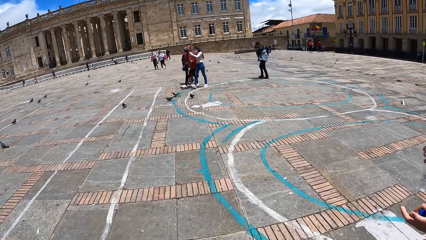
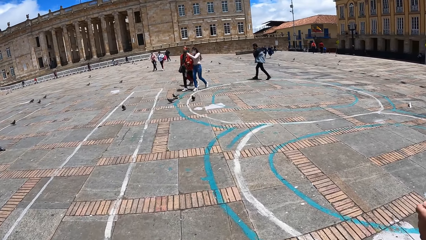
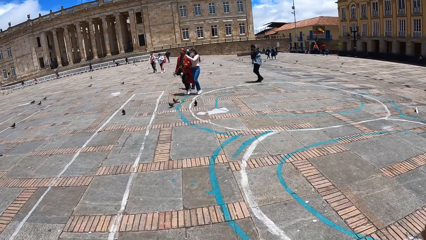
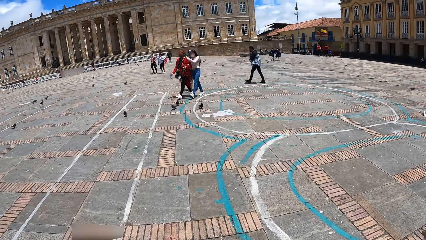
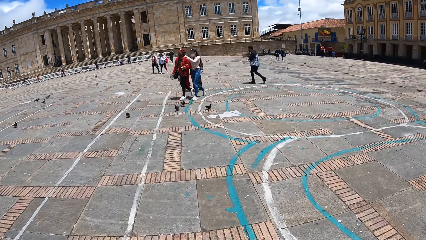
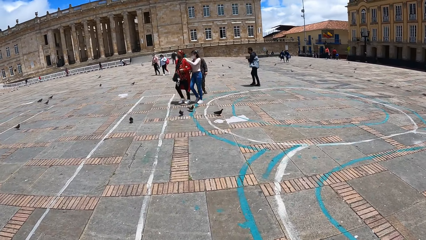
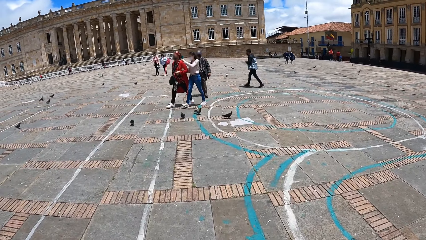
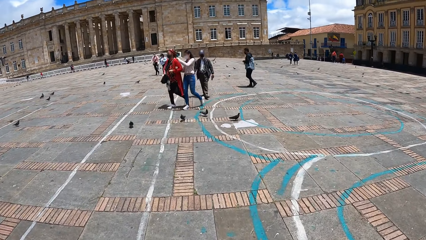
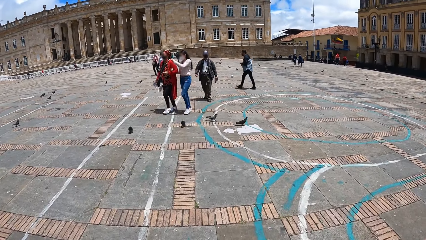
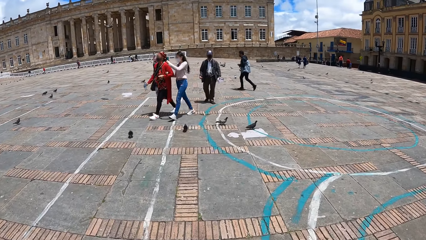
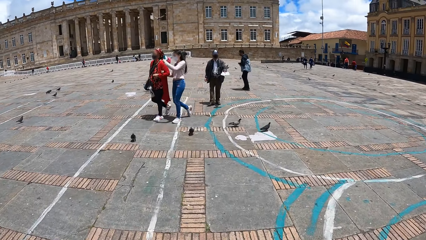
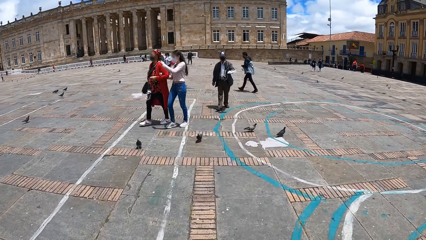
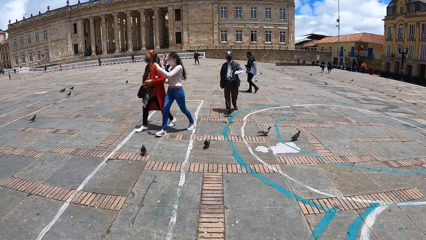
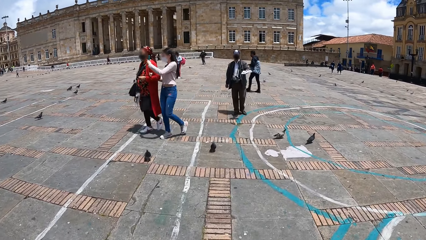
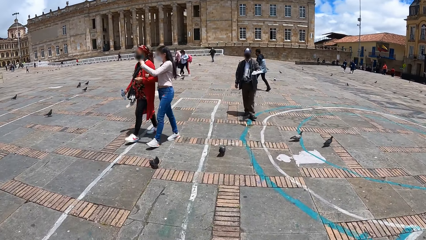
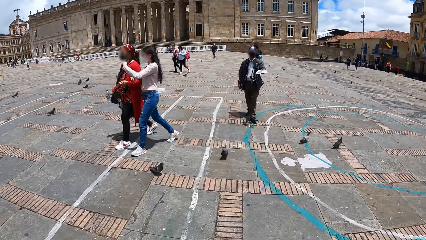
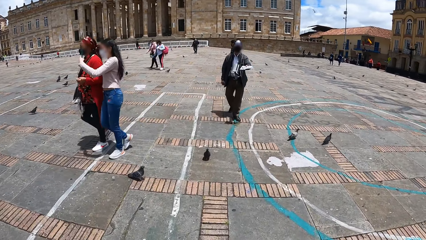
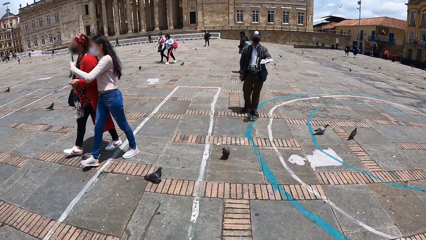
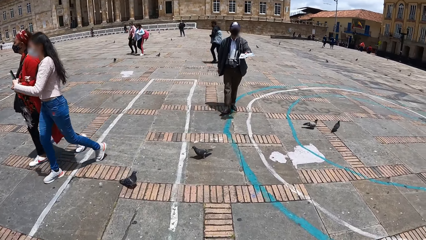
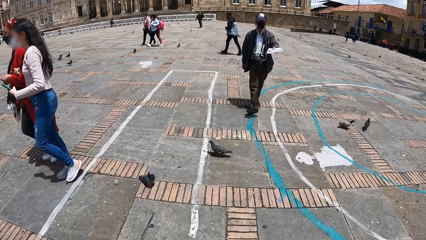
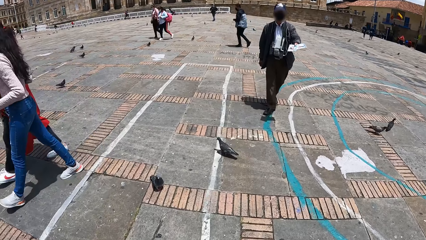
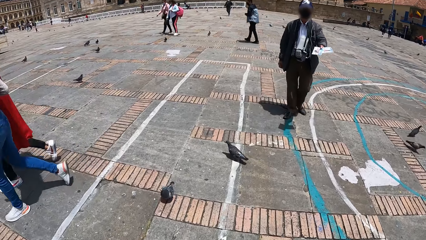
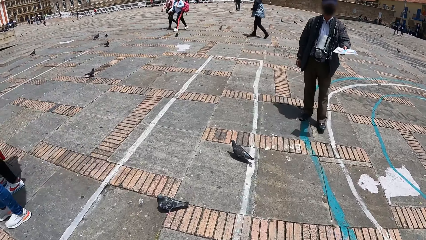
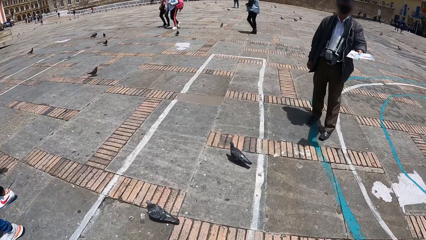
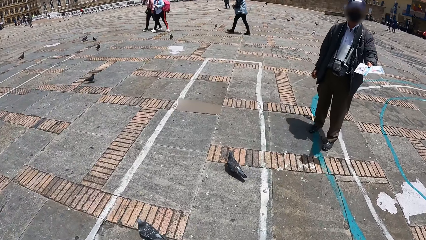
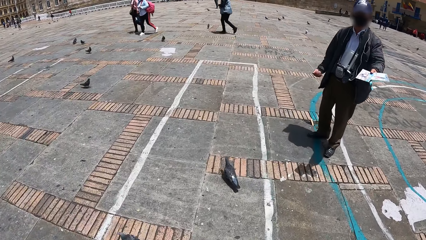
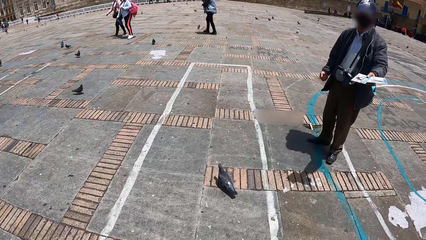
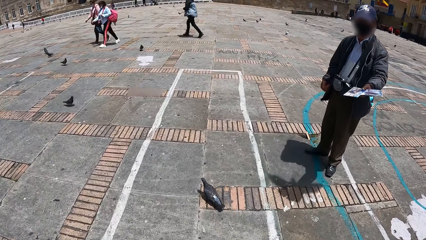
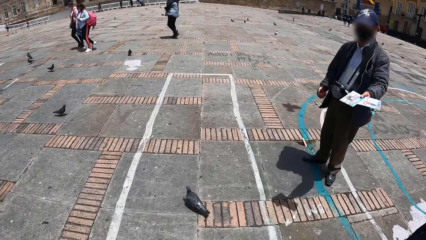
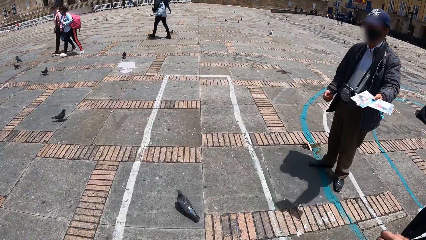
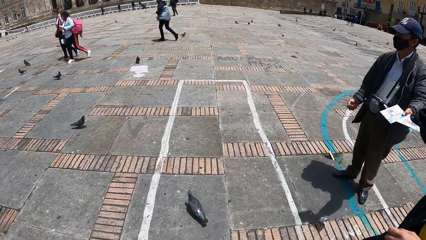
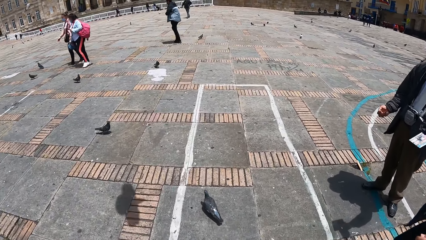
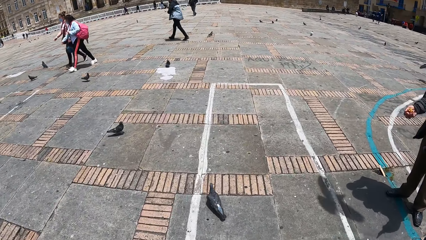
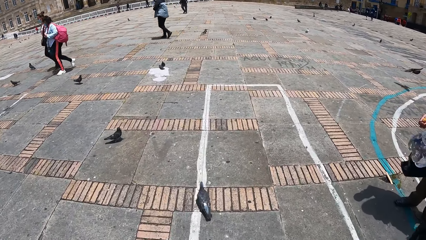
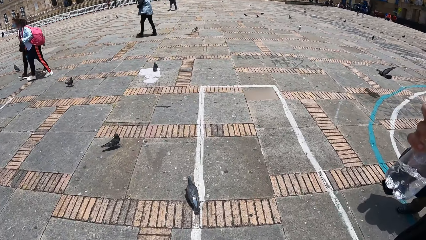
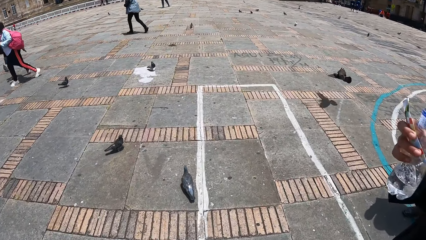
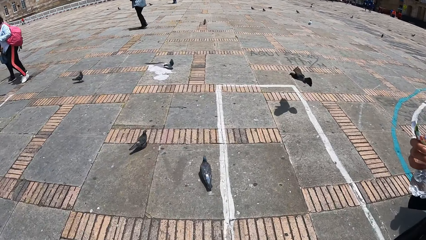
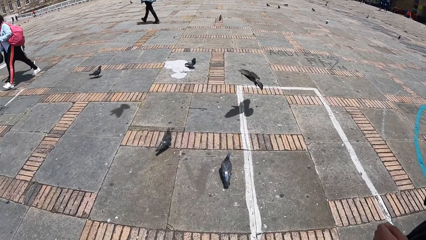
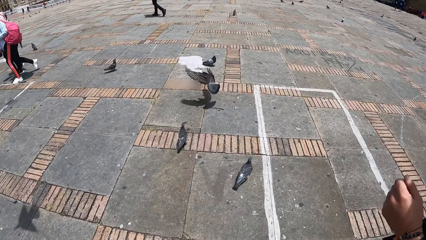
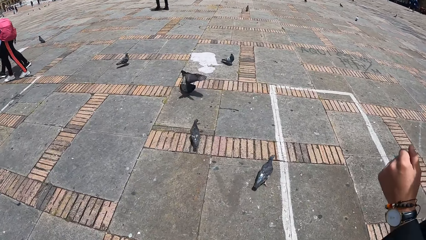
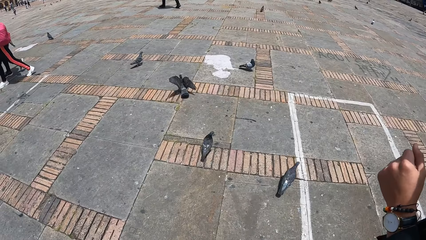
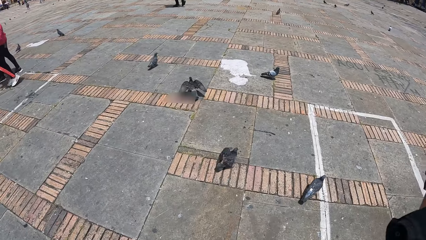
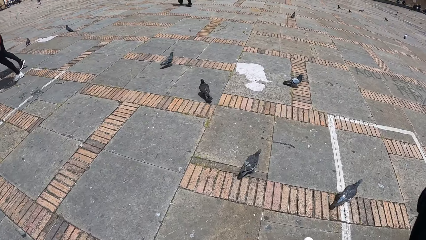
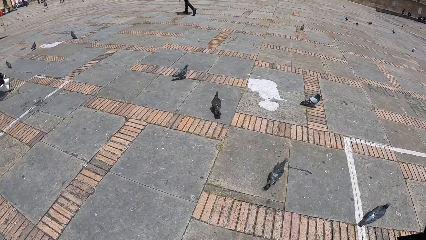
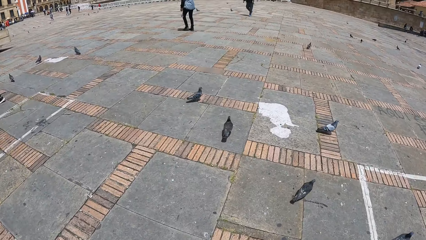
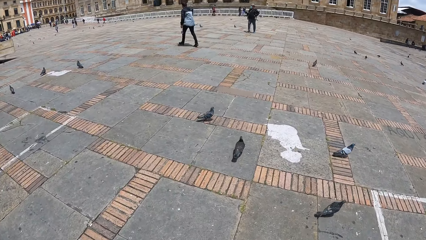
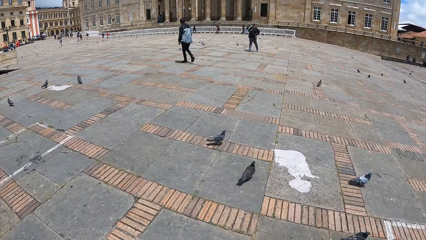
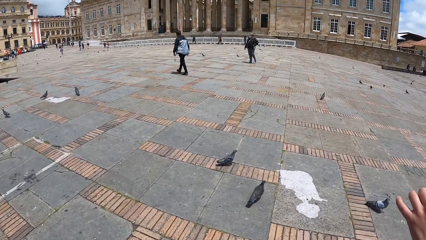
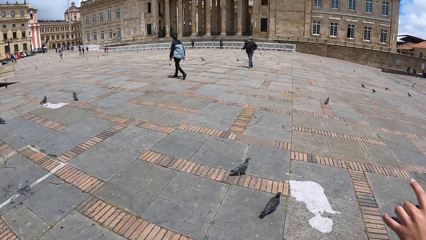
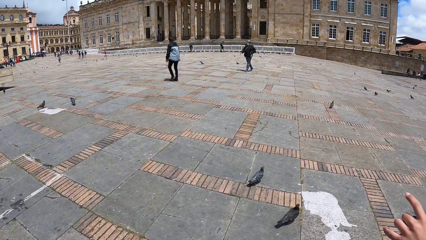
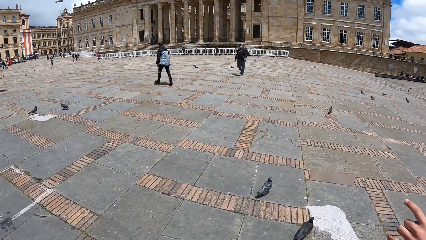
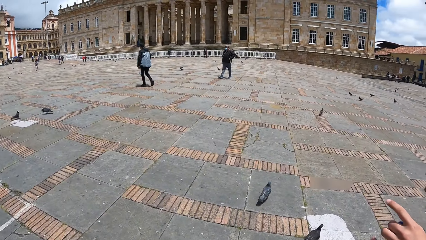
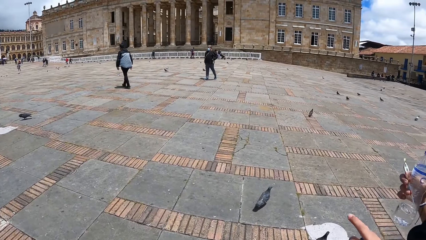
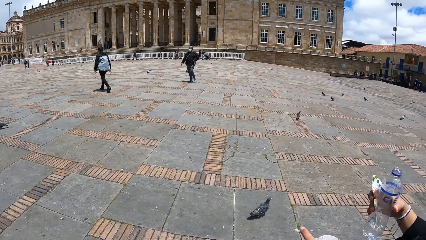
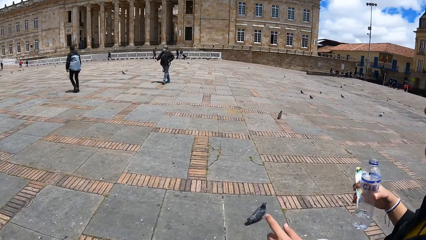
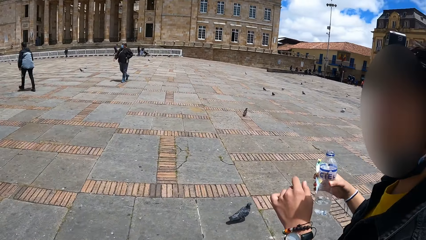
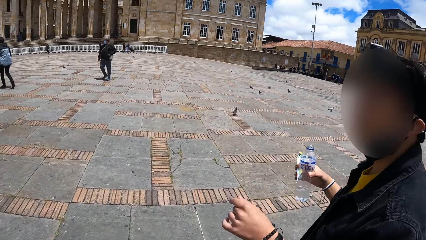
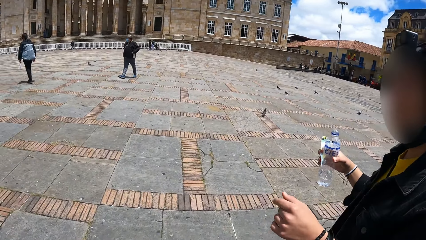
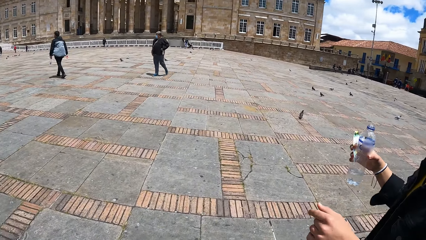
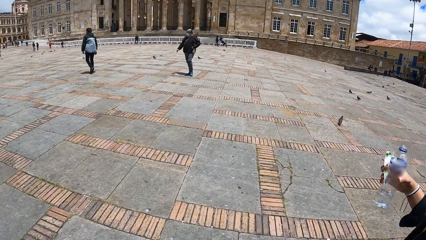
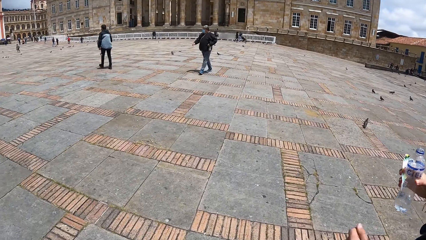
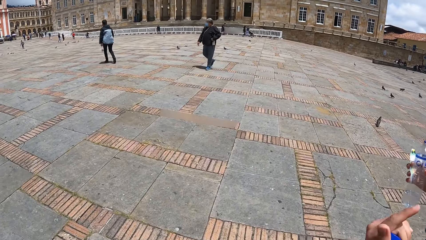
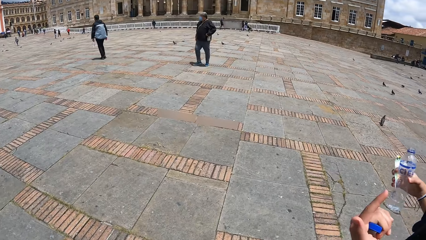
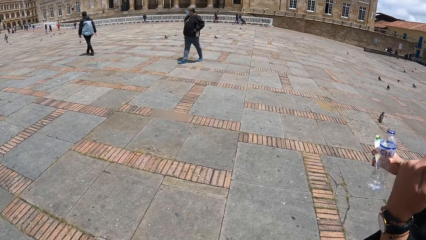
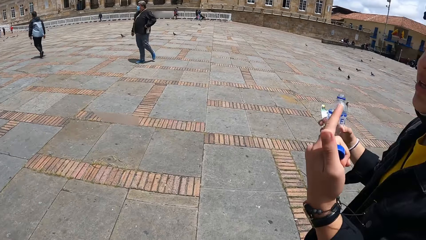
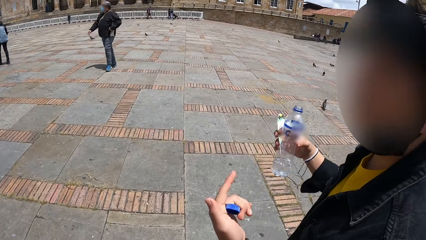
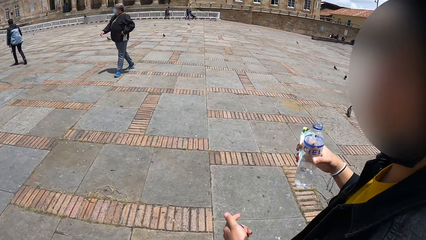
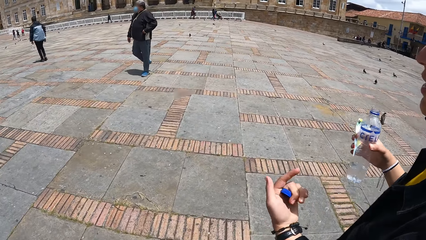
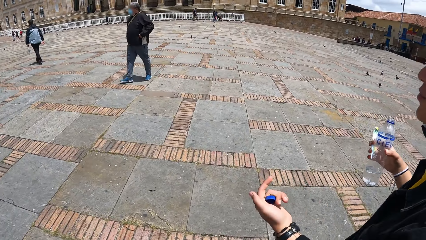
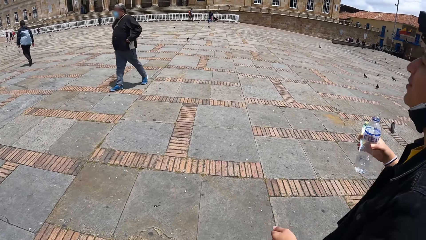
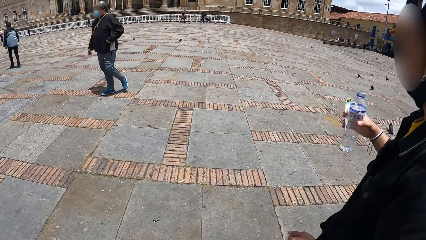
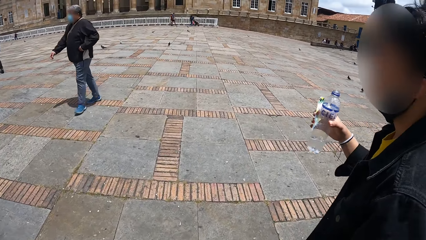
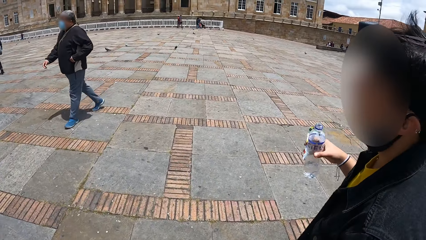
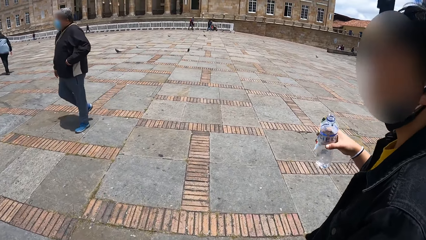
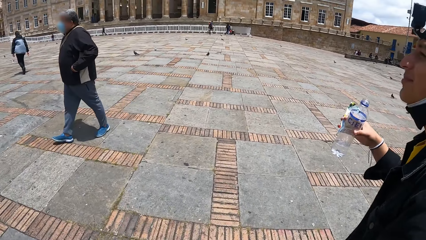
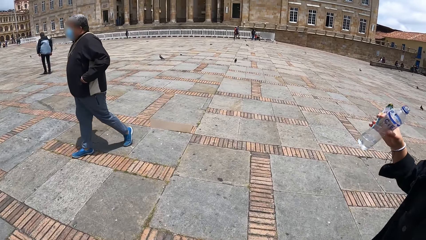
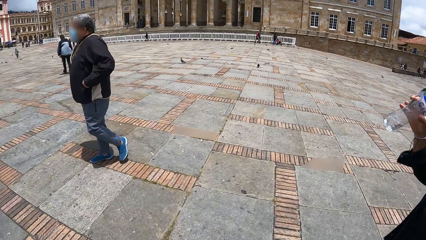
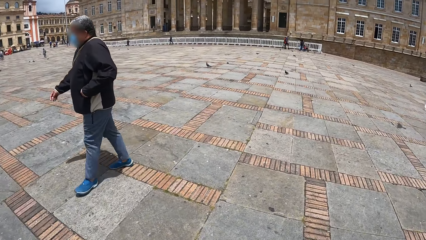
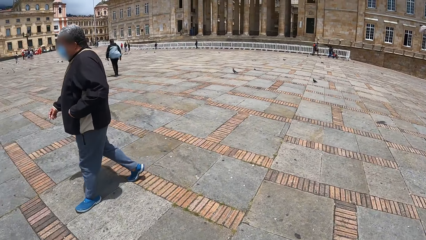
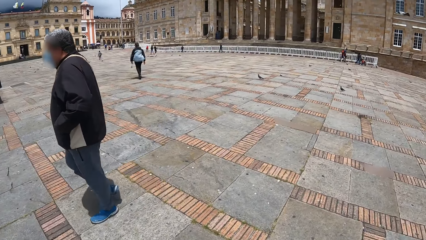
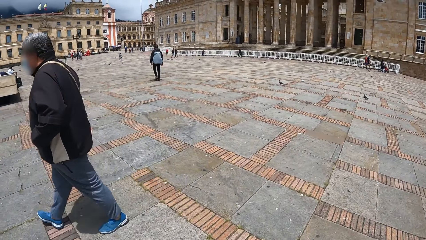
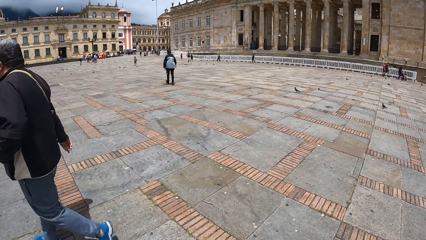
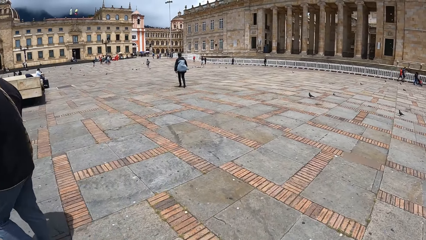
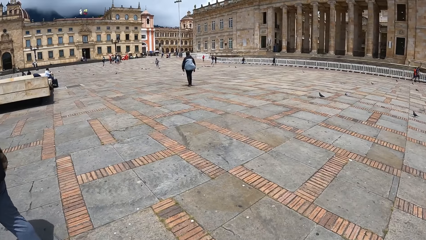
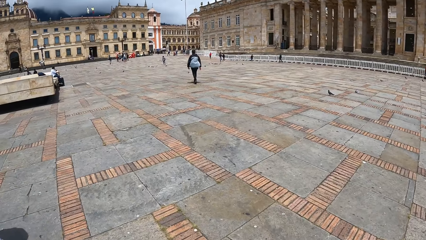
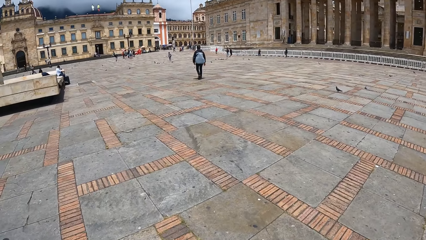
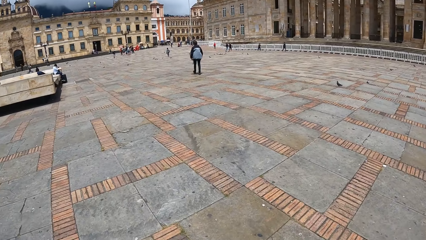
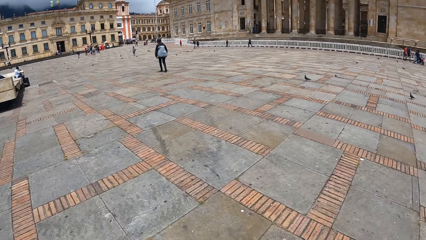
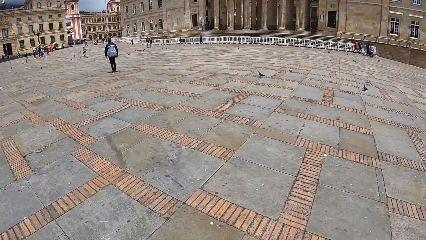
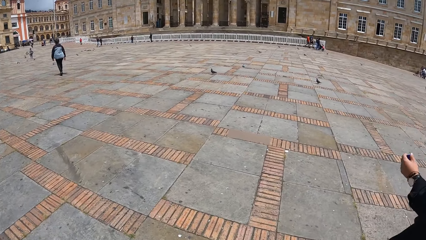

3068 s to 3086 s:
Another man interacts with the camera wearer and the man. The other man holds two flyers with his left hand. The first man drinks from the bottle with his right hand.
